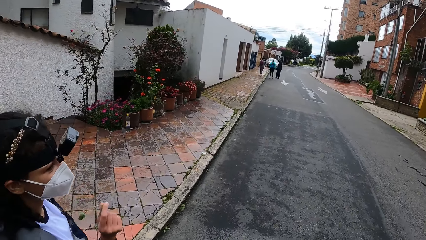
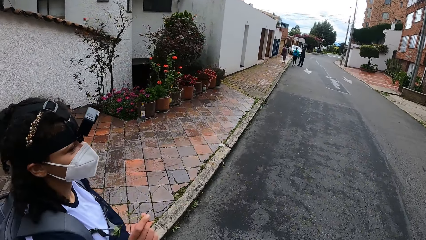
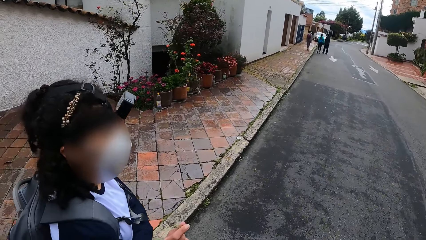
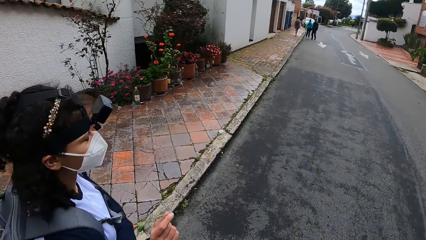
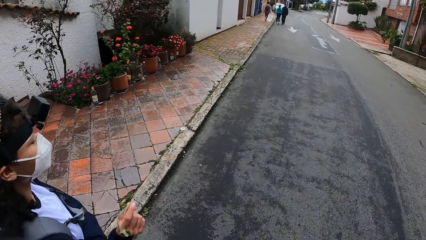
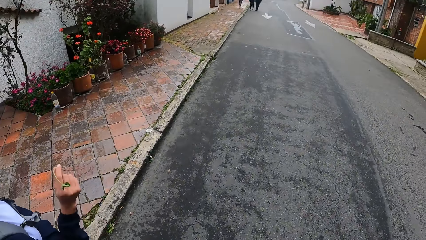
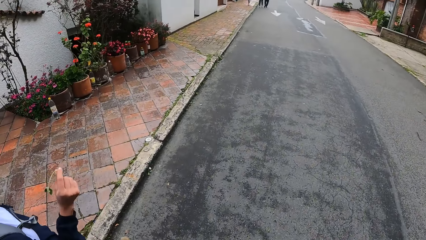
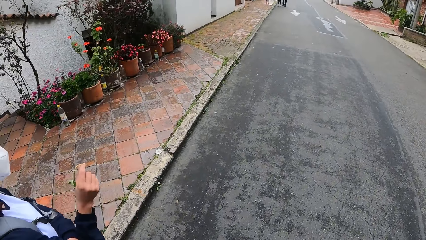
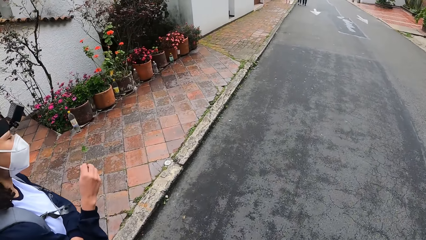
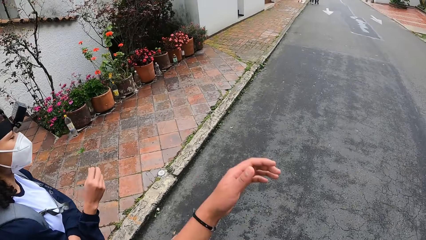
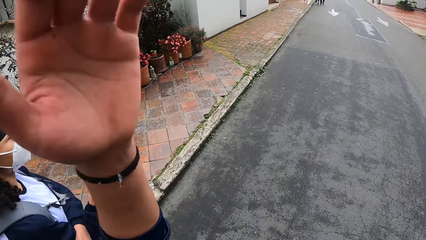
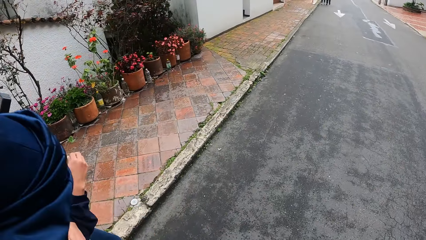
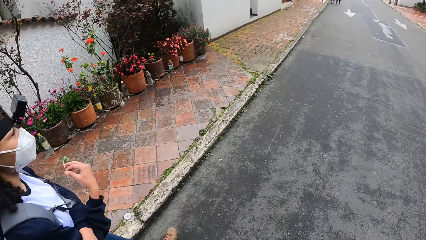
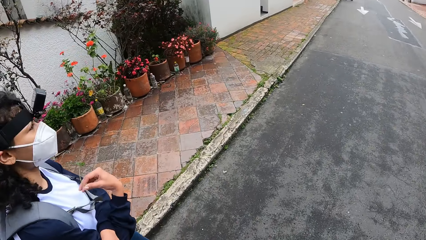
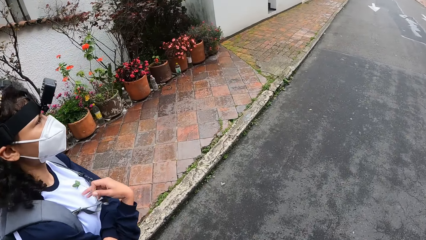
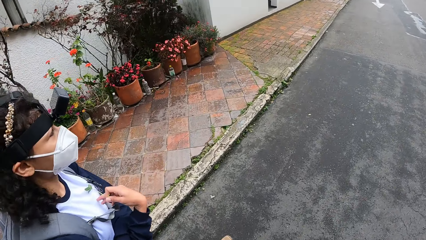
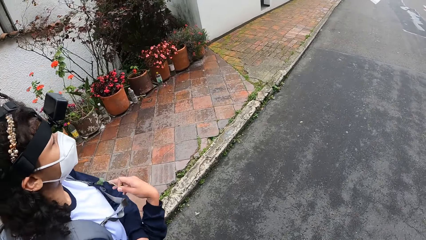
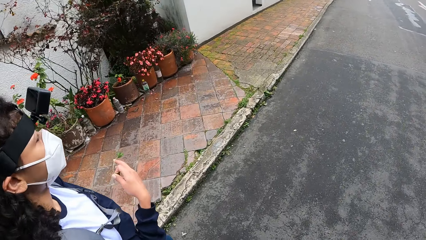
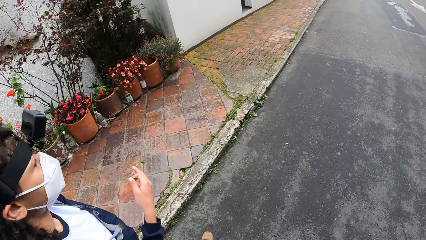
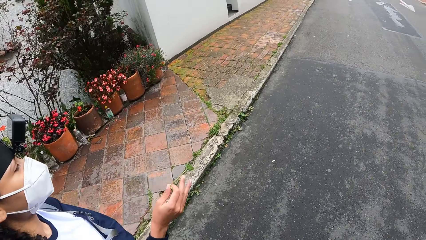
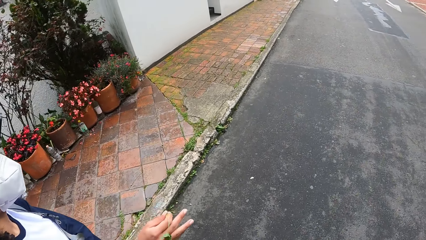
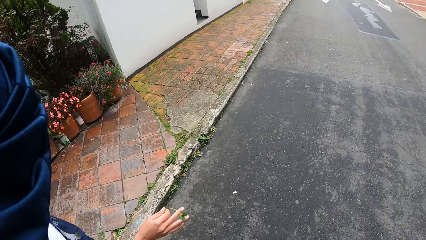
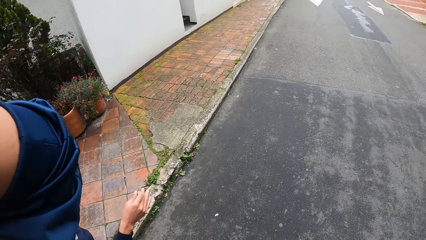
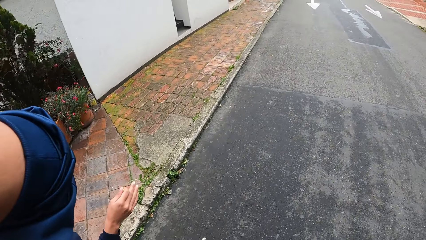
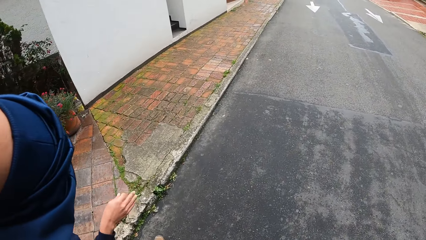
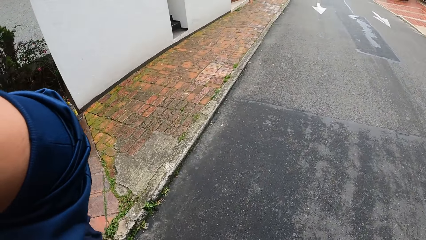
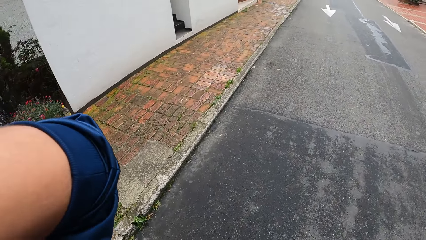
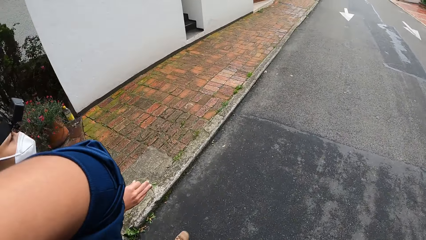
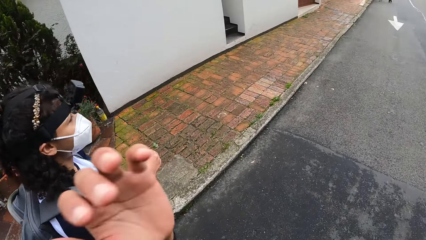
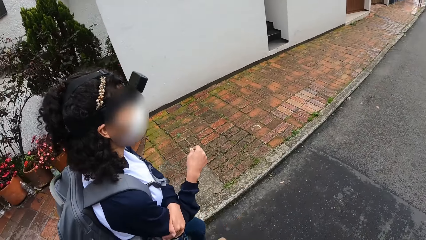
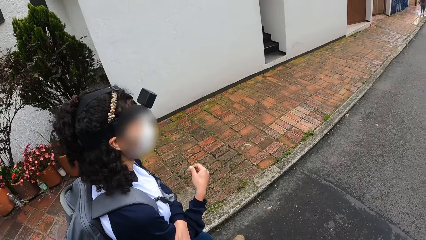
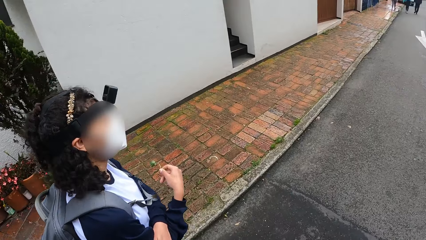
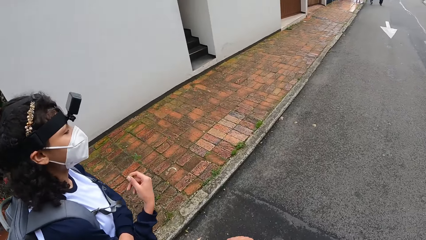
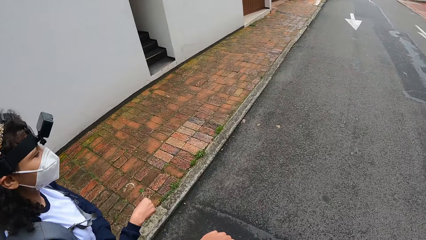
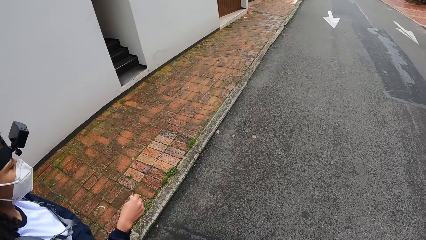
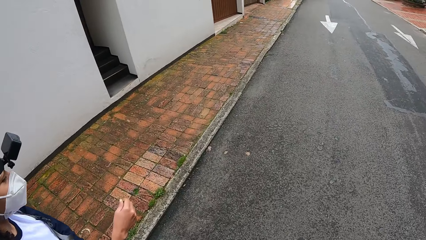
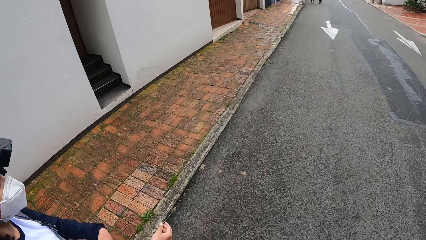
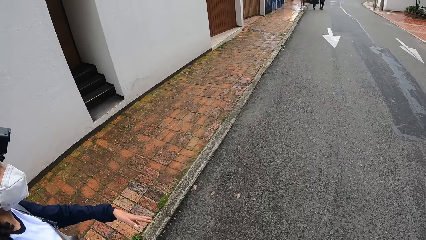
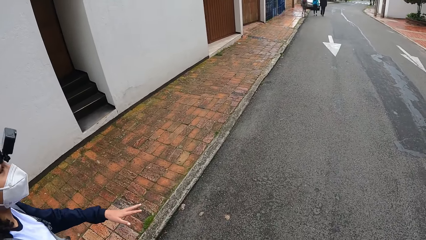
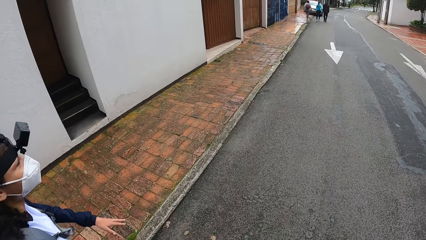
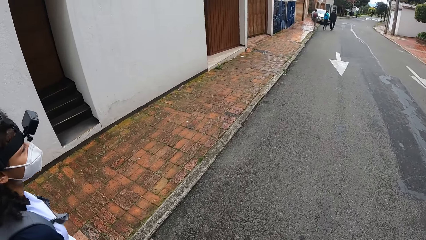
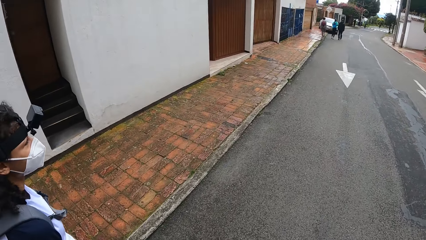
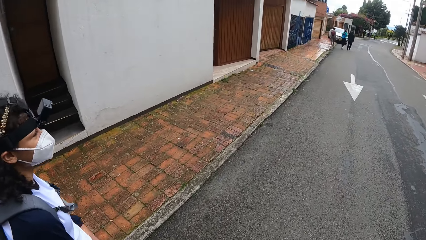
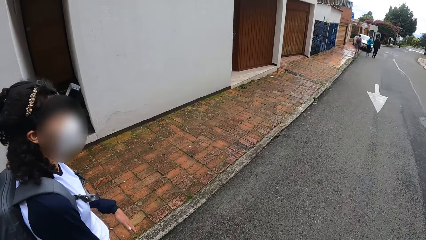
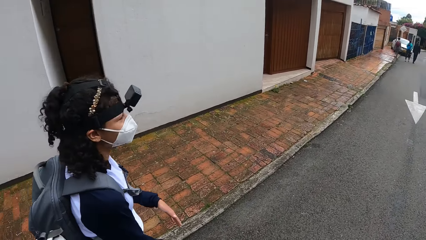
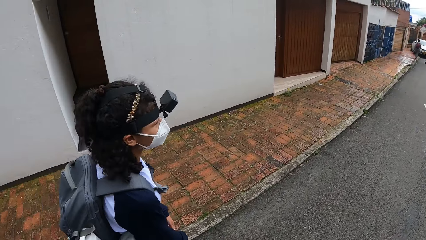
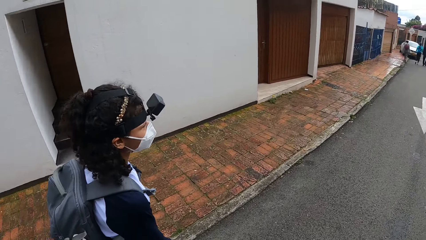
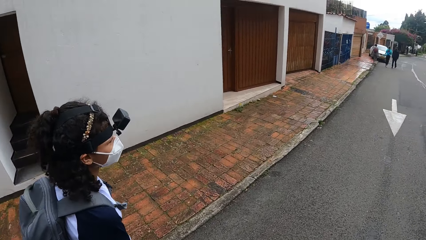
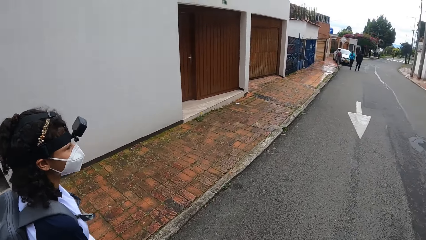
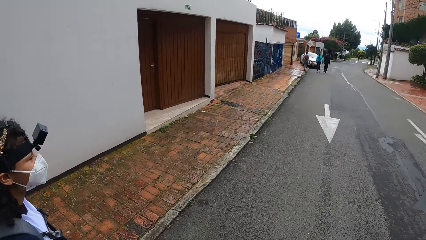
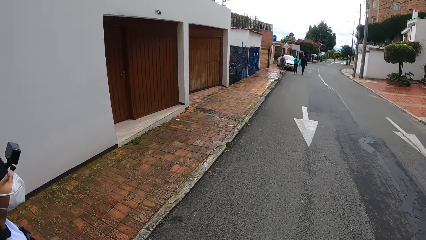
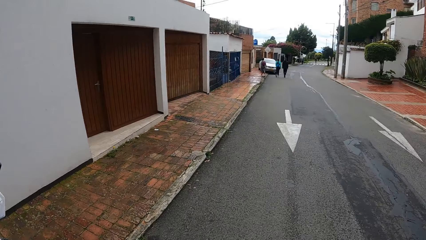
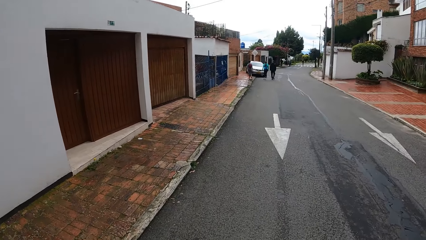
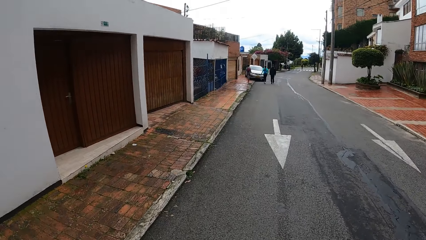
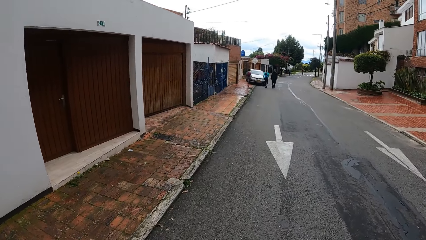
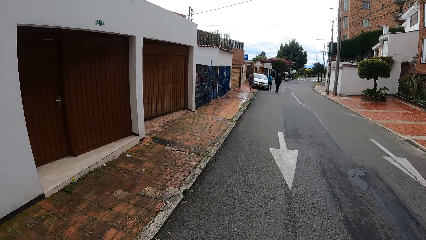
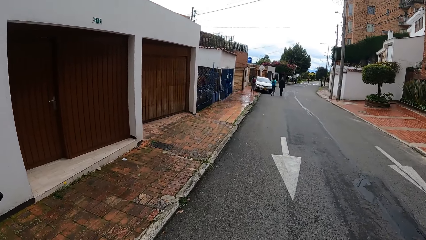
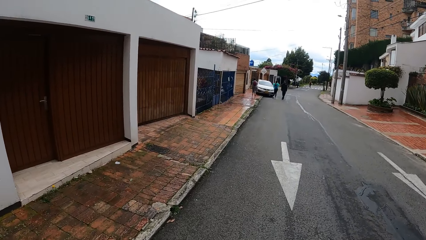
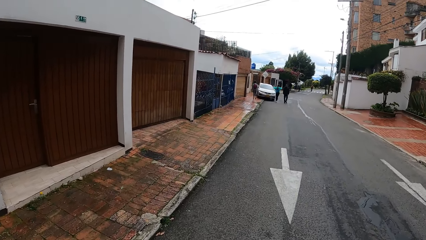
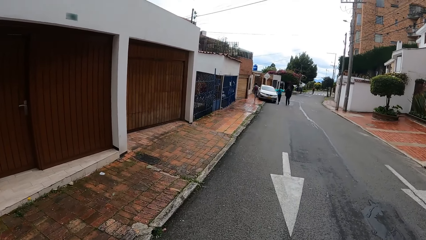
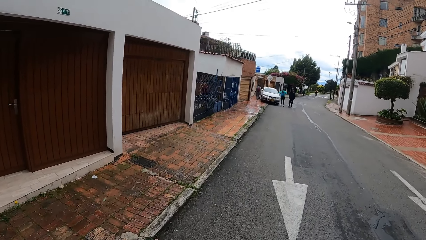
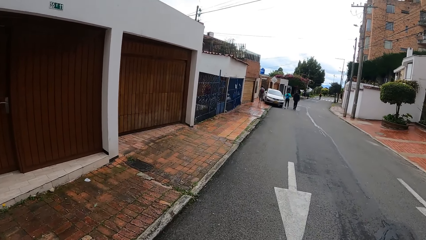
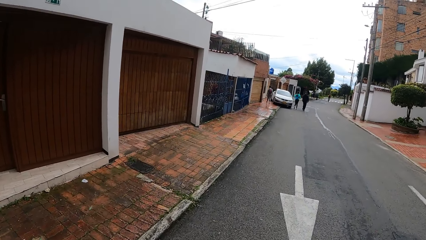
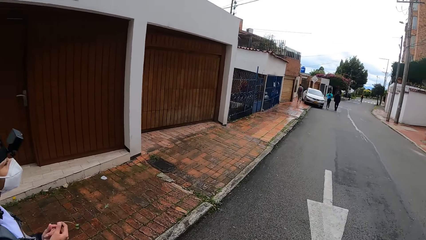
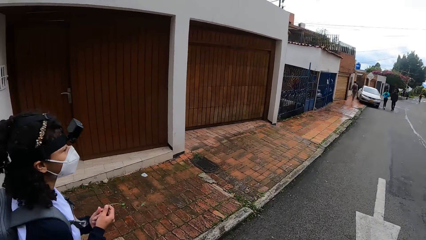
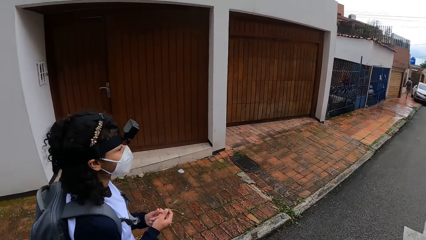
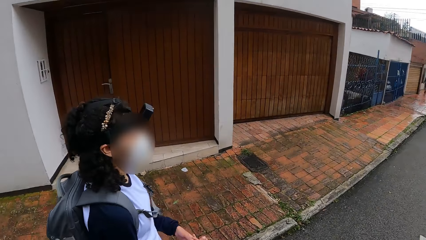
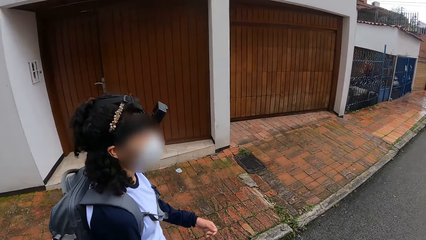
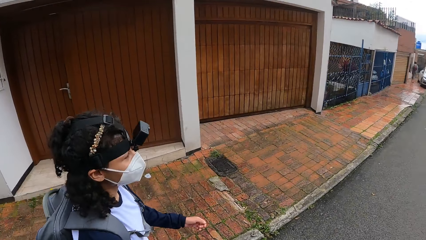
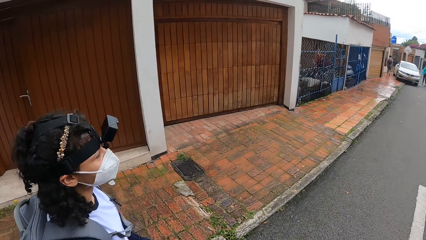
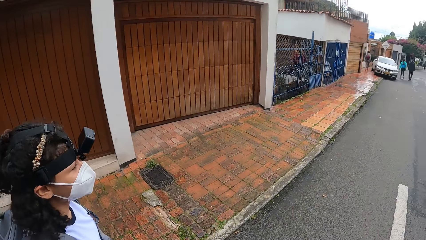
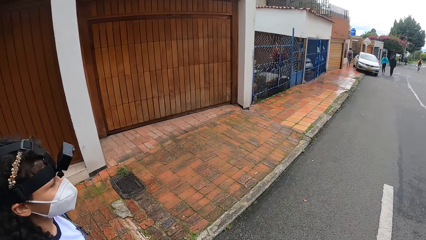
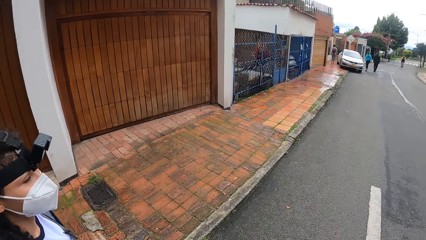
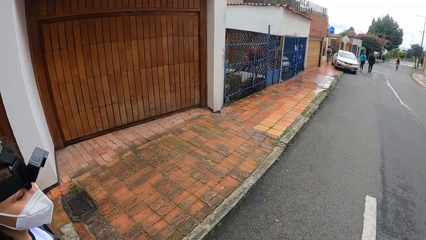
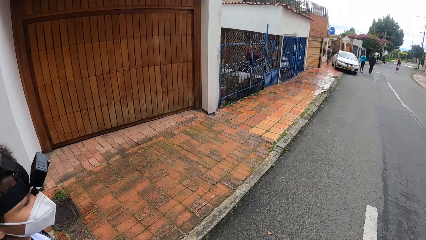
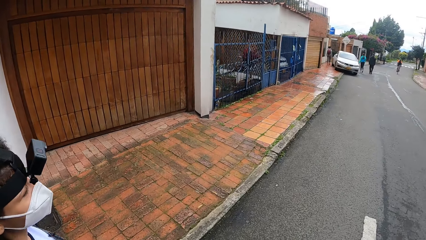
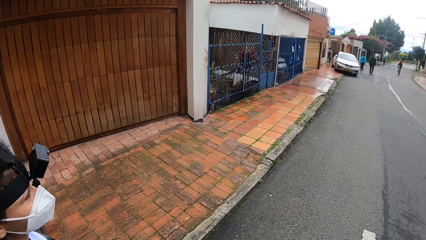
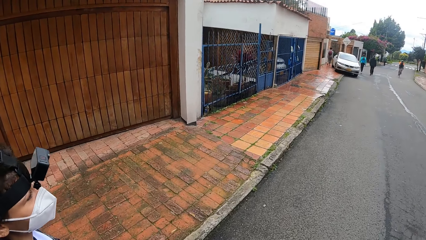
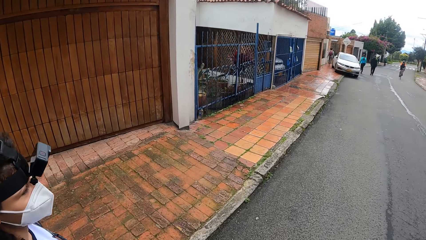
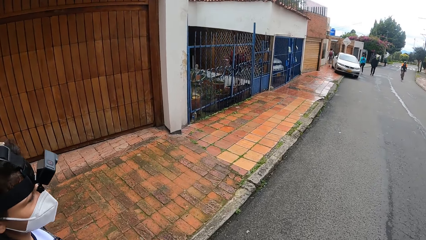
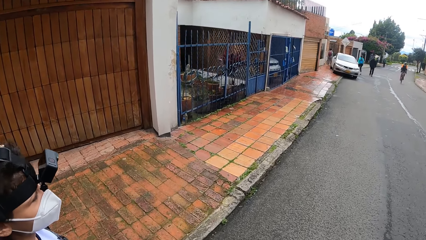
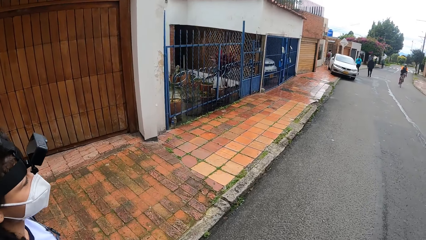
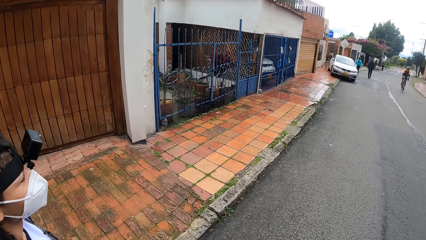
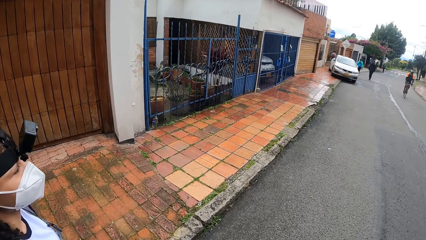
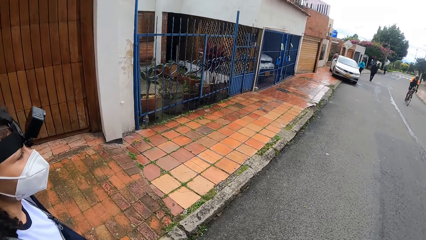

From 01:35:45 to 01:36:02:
The camera wearer adjusts a camera on her head with her left hand. The woman holds the flower in her right hand with her left hand.
